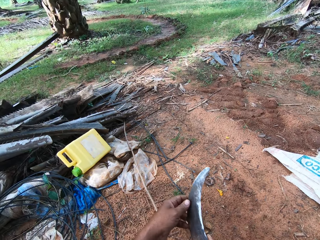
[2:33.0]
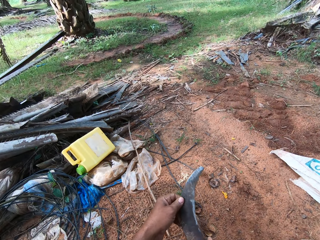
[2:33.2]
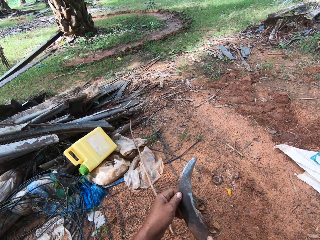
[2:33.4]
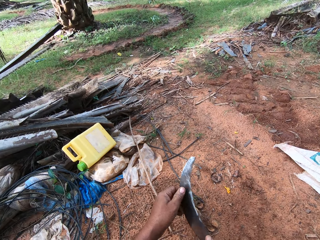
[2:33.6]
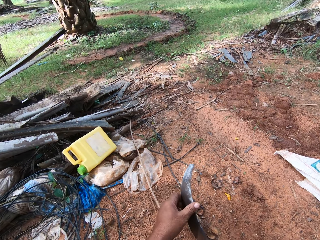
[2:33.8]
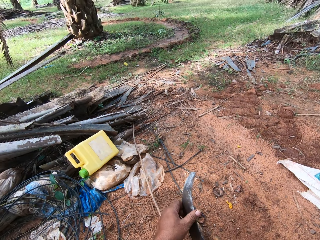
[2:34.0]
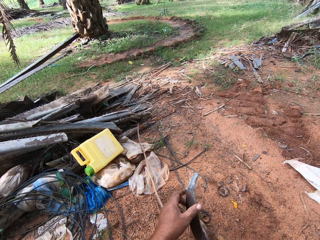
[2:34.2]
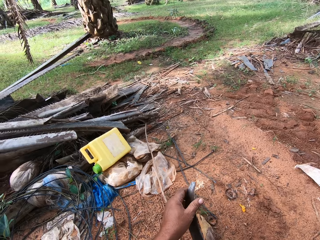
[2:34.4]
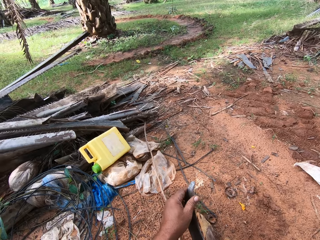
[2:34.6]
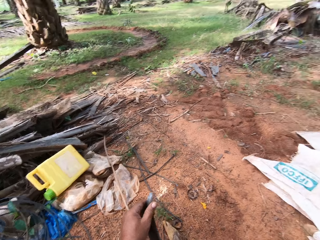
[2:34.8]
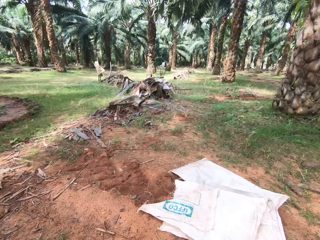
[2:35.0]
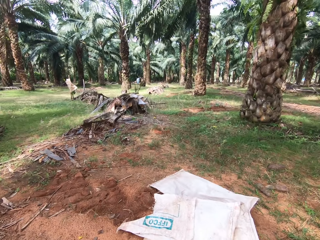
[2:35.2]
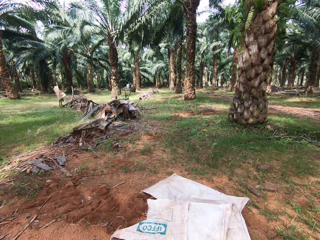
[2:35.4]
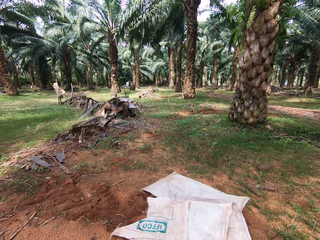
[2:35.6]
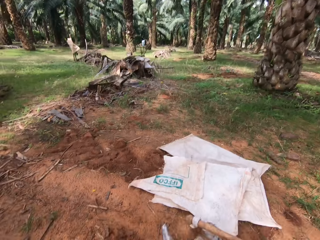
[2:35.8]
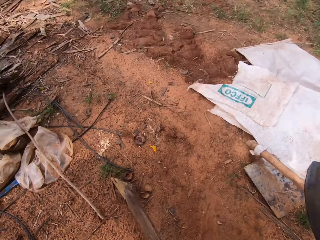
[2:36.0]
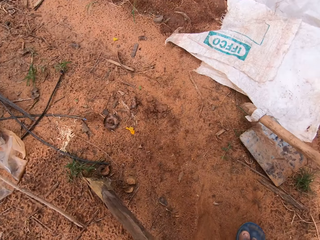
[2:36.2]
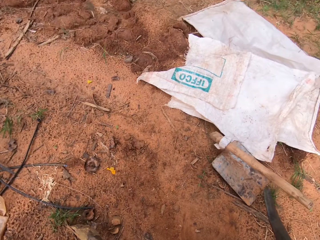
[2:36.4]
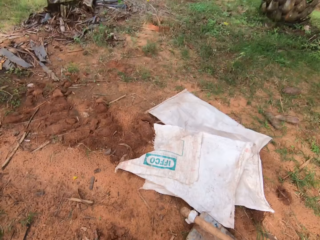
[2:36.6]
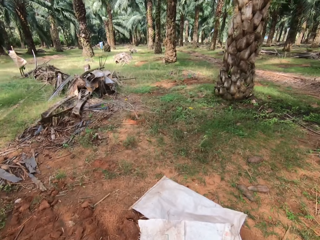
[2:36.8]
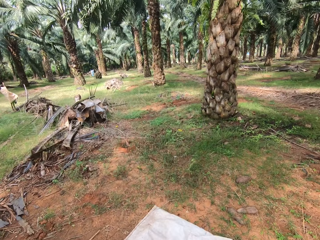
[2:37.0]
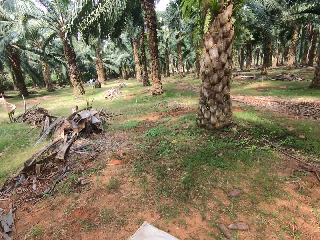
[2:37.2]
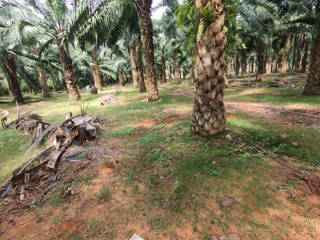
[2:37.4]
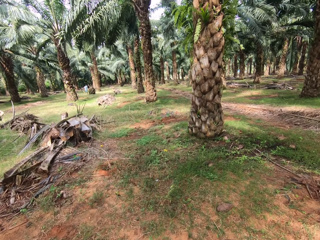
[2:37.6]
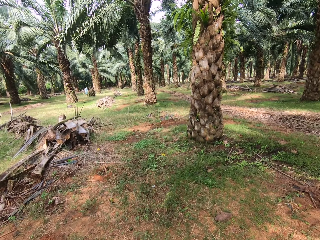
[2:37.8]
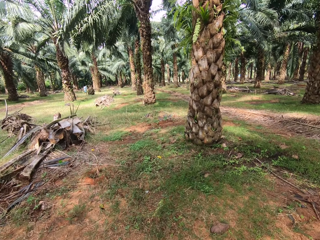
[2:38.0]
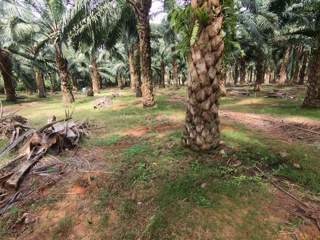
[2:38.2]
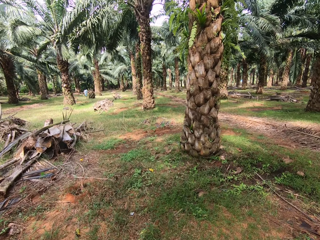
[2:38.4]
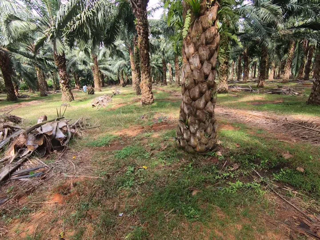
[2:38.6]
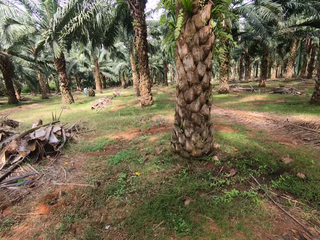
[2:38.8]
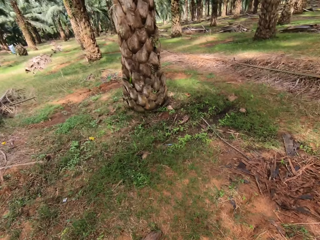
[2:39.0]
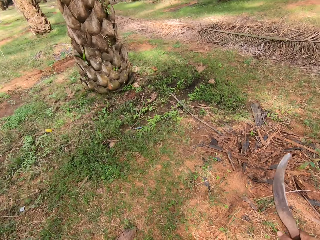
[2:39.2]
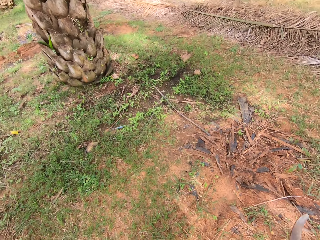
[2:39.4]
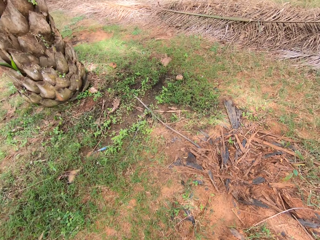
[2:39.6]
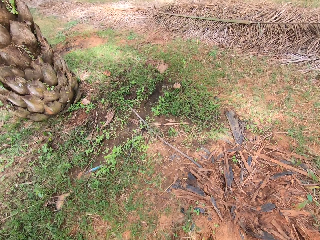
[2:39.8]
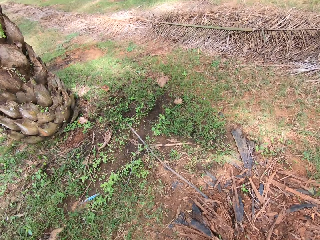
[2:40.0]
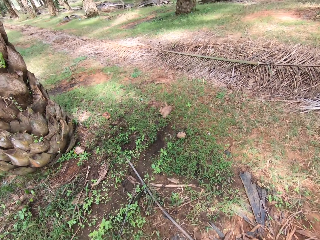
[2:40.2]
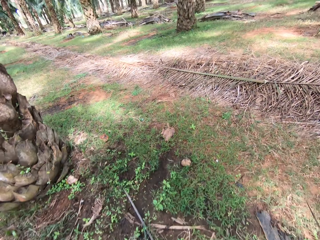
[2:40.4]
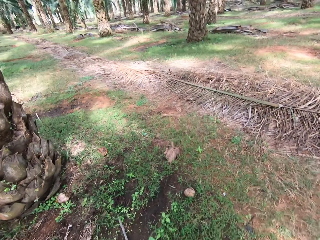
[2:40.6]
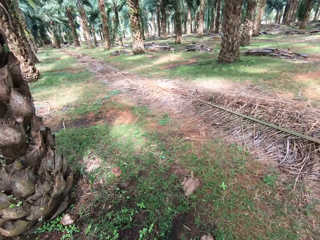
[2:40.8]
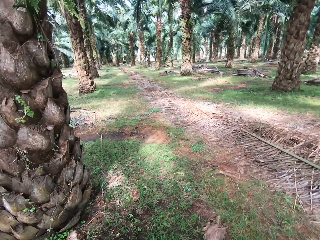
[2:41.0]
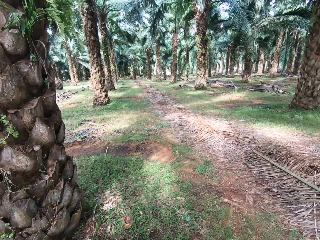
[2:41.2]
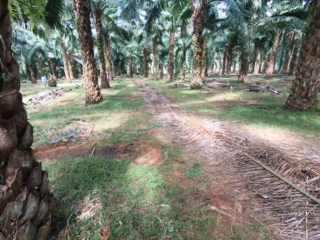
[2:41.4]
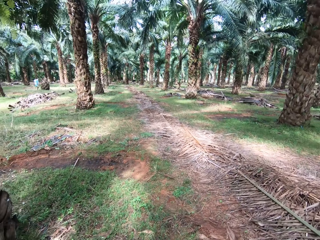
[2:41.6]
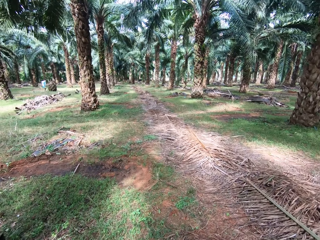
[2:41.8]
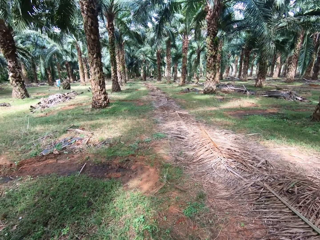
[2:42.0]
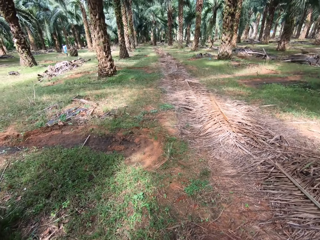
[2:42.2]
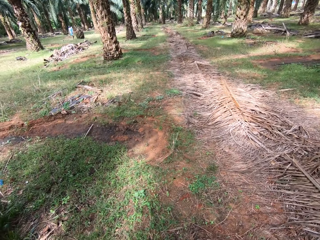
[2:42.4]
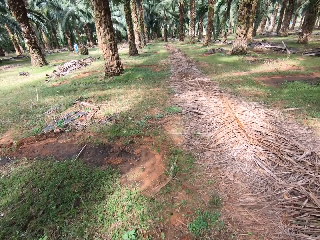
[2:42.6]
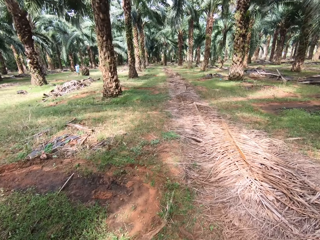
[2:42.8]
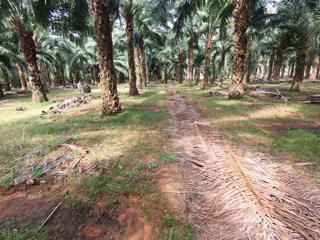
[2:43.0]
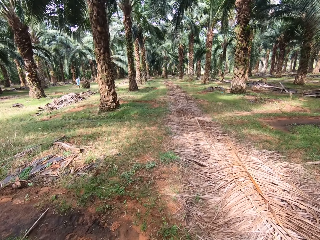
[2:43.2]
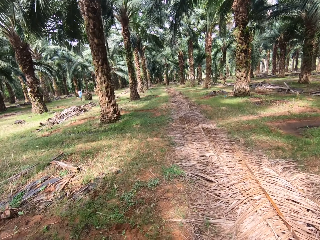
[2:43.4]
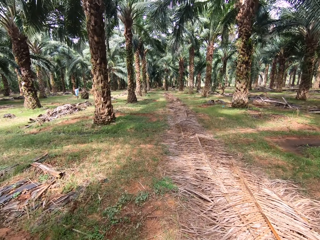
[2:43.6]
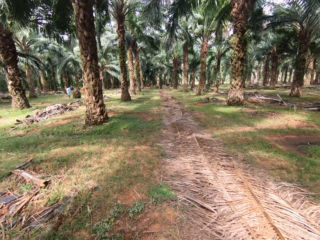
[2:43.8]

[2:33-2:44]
The camera wearer touches the edge of the sickle. They walk around the field towards a cow and a calf.

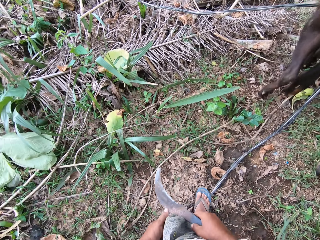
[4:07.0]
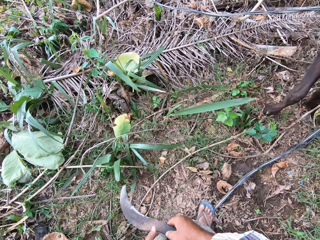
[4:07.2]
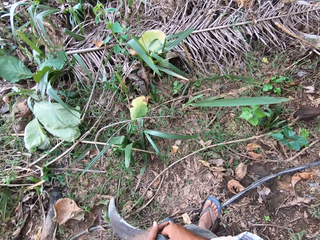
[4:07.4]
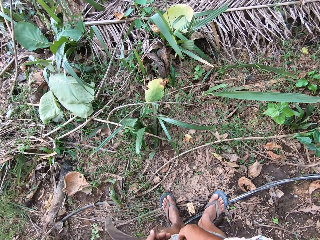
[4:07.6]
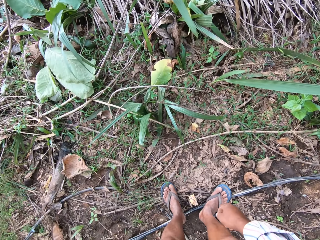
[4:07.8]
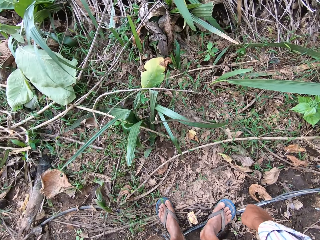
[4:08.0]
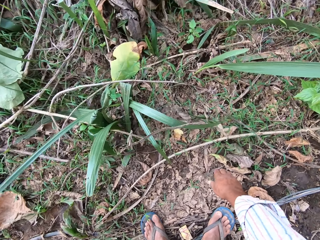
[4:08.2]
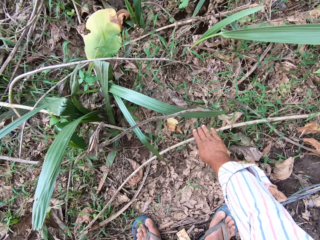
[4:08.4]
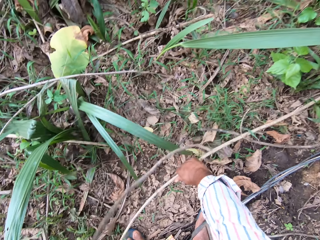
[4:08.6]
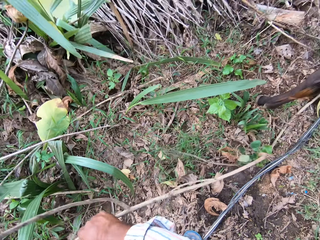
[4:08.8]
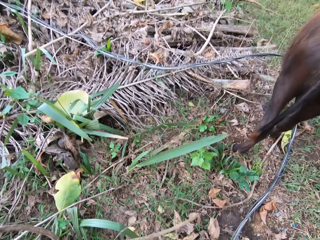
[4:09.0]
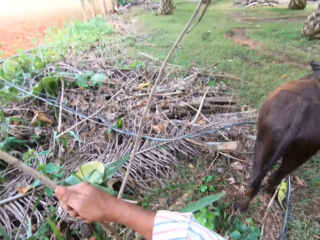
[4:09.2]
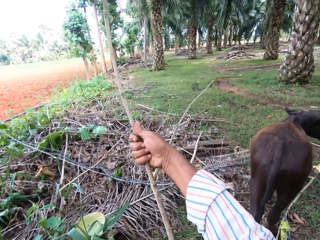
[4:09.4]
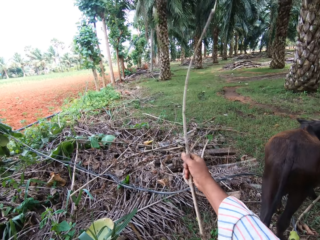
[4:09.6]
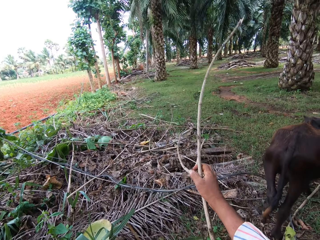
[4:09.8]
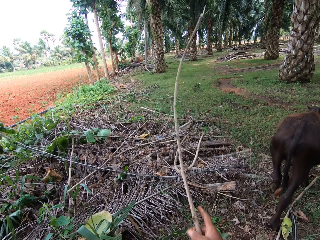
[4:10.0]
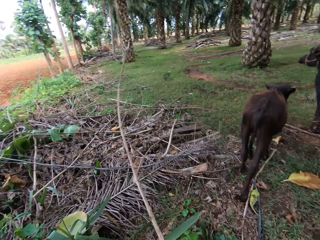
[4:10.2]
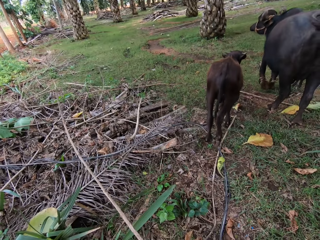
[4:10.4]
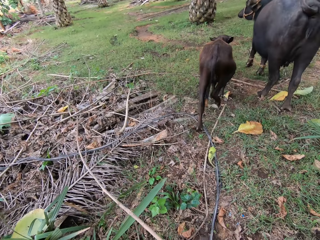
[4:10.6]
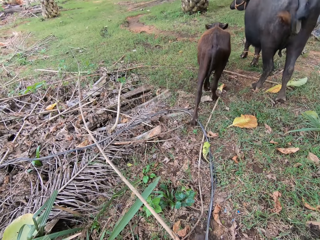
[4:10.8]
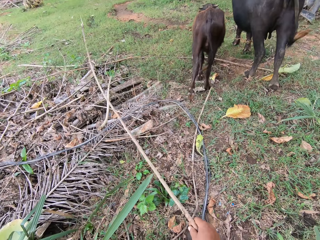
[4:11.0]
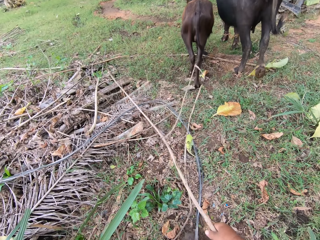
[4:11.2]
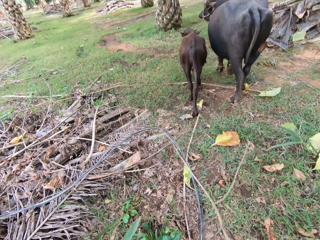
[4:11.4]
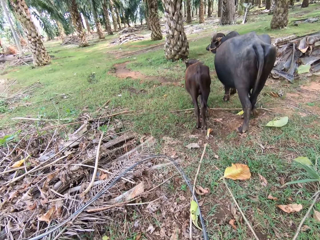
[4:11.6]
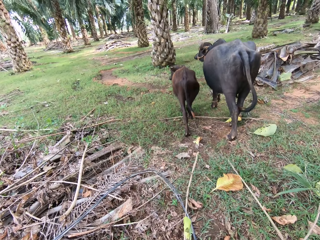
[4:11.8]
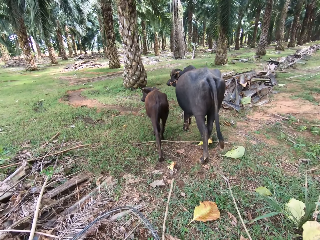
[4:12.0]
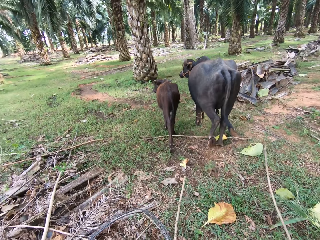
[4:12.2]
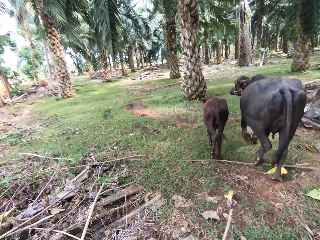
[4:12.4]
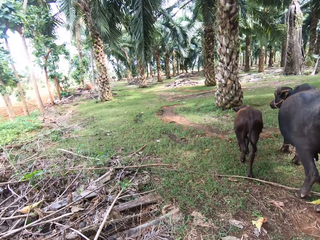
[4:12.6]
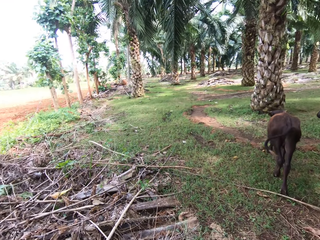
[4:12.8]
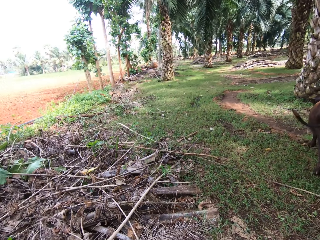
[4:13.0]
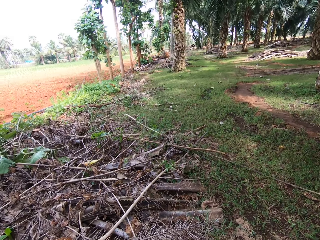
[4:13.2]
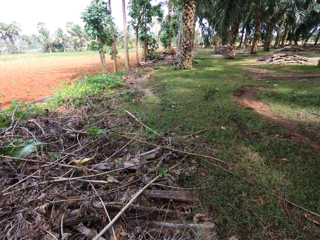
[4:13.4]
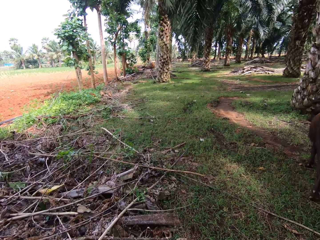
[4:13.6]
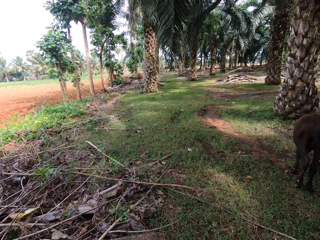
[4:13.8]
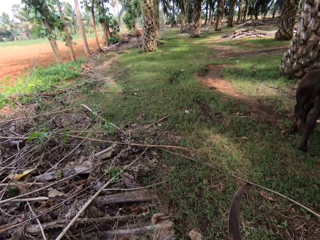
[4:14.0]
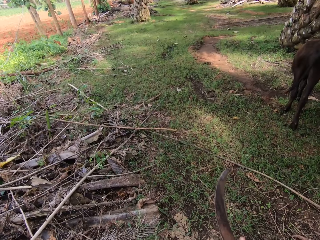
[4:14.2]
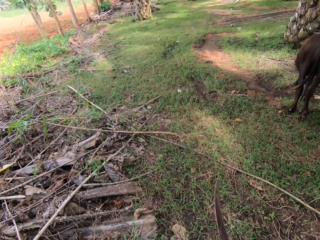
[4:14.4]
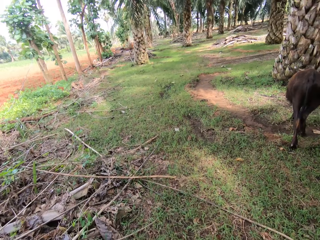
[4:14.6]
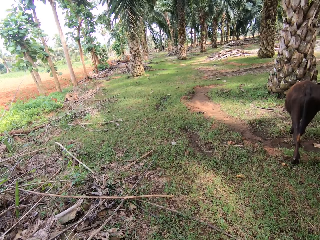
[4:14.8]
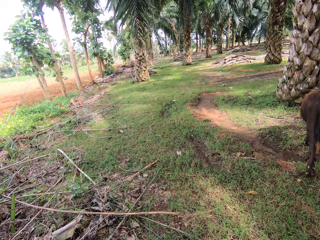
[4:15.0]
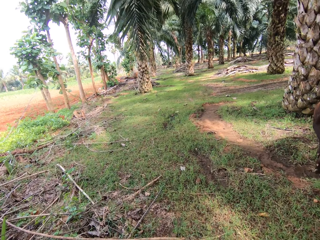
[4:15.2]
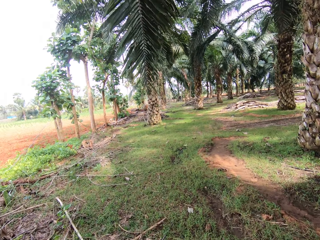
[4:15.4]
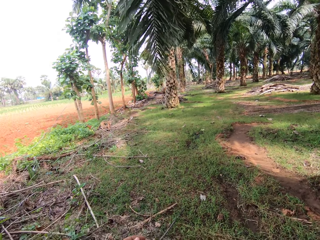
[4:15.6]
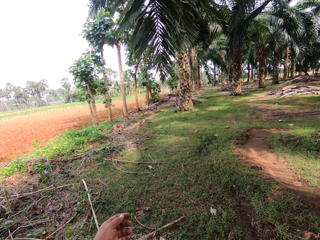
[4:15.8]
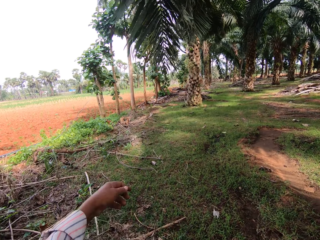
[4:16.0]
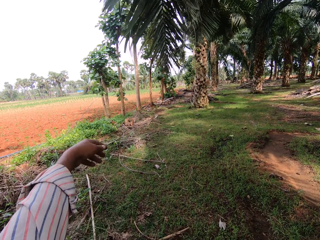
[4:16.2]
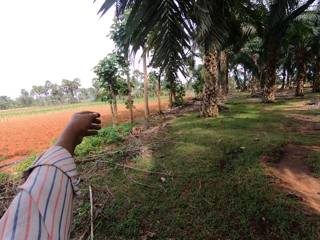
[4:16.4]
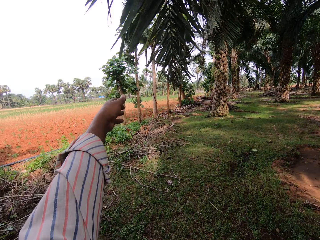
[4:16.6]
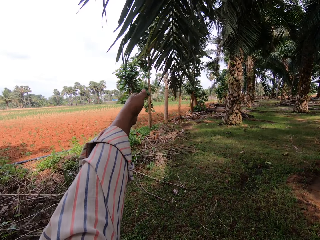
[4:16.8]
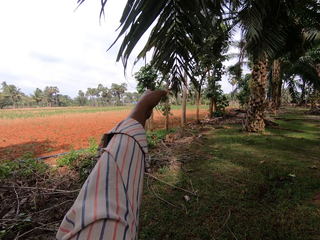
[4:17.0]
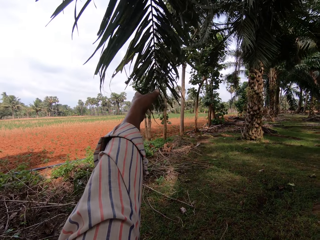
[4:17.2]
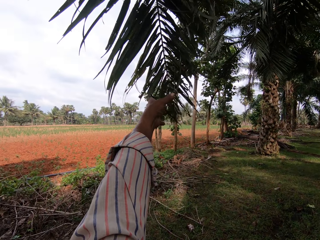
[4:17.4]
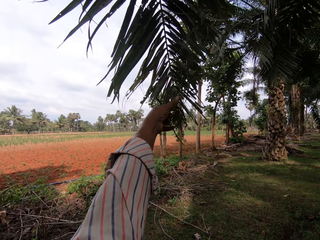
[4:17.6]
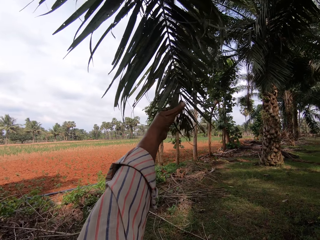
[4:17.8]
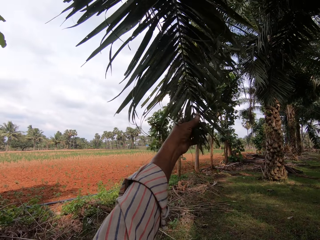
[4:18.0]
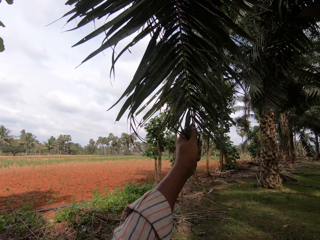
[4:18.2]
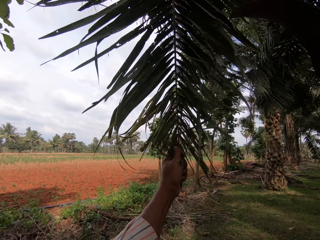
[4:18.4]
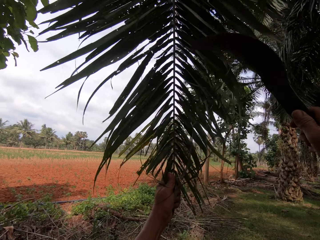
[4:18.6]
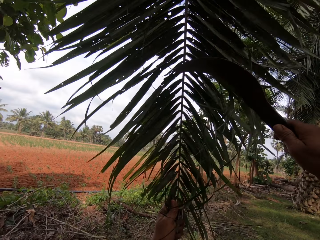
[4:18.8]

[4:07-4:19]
The camera wearer picks up a stick. They walk around the field and cut a palm frond.
